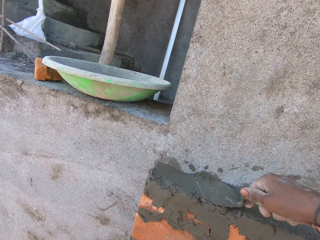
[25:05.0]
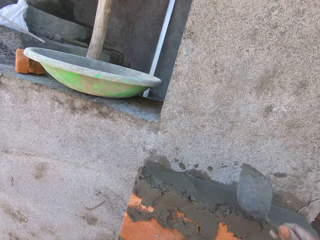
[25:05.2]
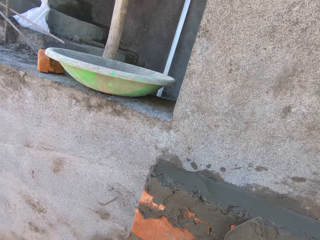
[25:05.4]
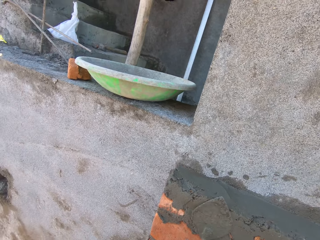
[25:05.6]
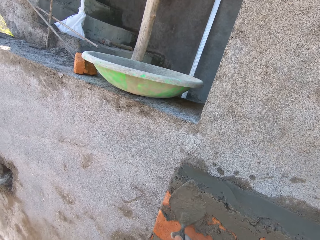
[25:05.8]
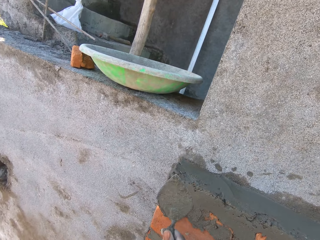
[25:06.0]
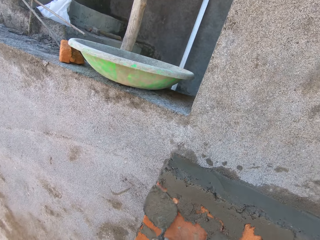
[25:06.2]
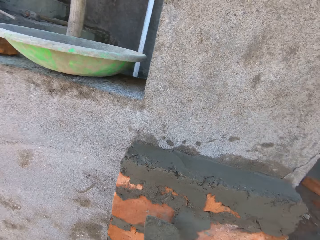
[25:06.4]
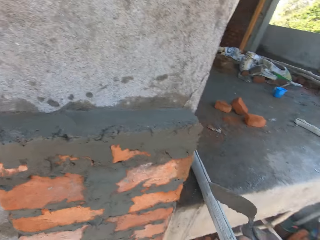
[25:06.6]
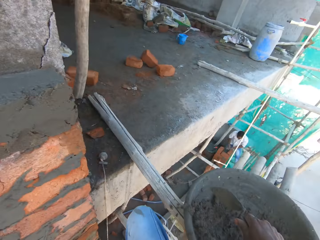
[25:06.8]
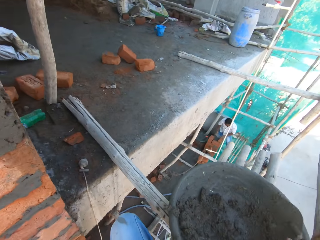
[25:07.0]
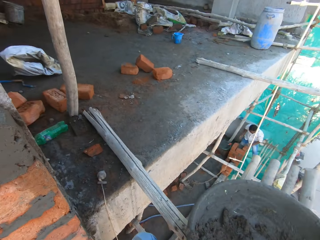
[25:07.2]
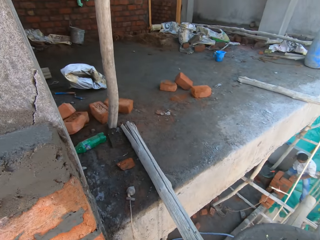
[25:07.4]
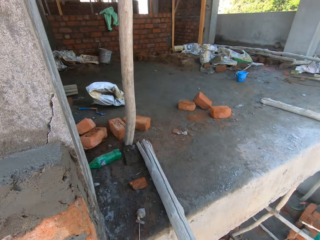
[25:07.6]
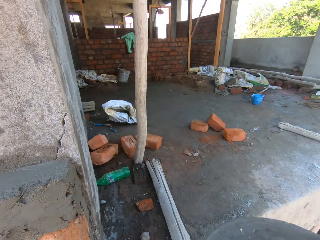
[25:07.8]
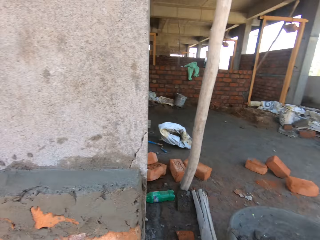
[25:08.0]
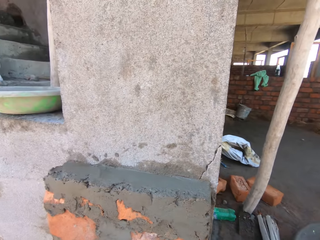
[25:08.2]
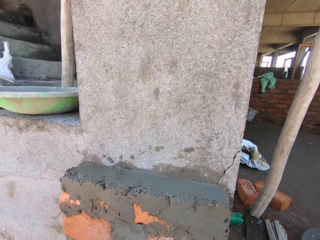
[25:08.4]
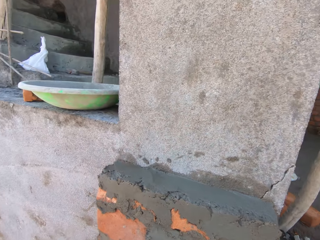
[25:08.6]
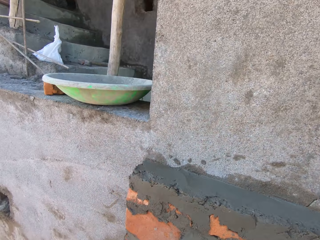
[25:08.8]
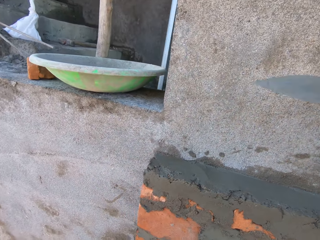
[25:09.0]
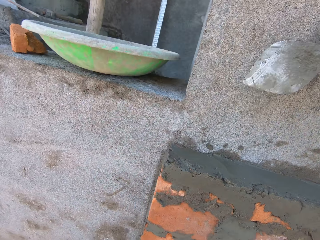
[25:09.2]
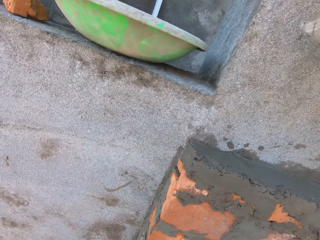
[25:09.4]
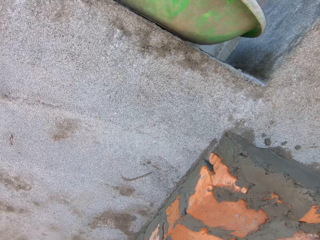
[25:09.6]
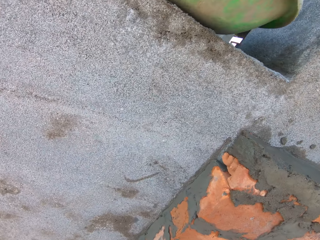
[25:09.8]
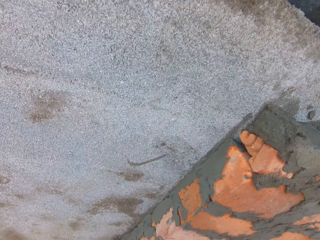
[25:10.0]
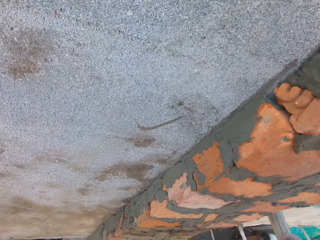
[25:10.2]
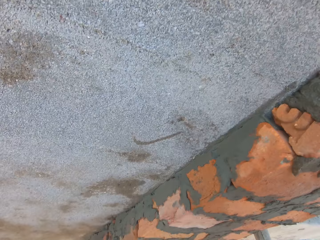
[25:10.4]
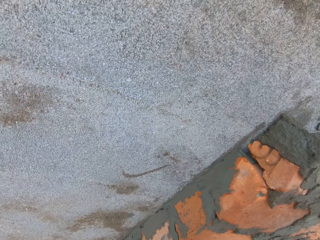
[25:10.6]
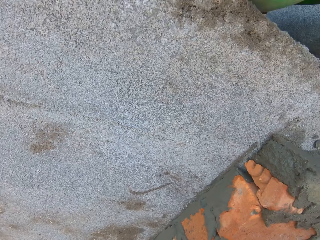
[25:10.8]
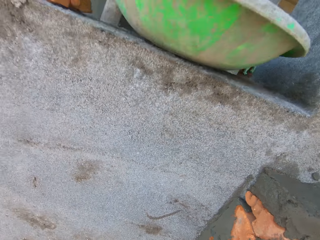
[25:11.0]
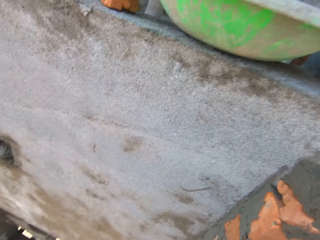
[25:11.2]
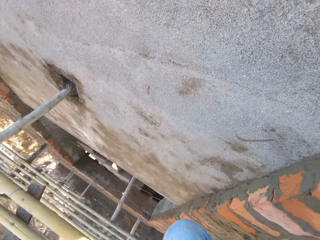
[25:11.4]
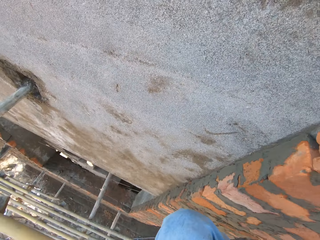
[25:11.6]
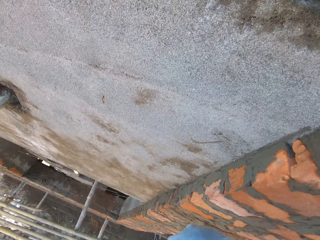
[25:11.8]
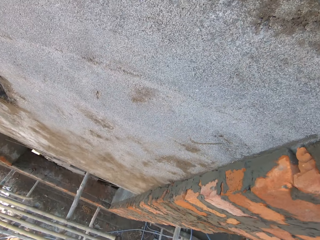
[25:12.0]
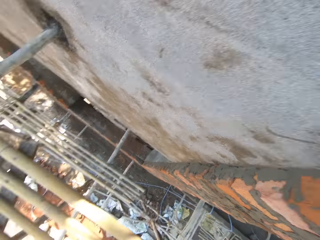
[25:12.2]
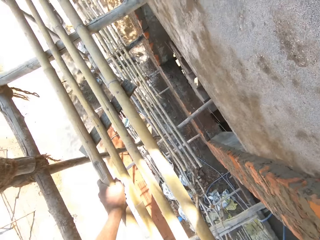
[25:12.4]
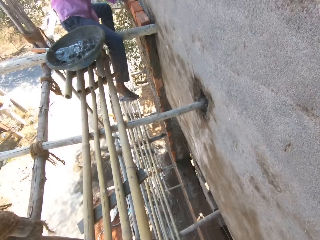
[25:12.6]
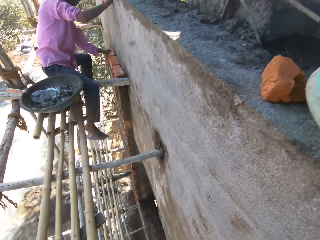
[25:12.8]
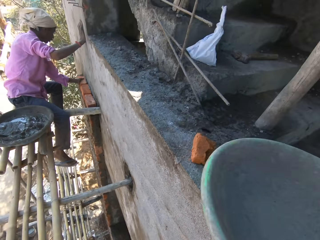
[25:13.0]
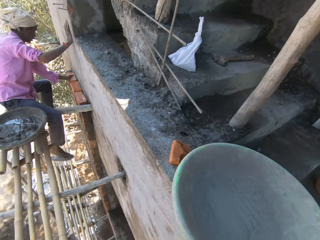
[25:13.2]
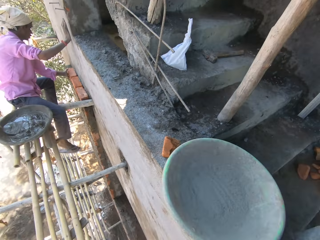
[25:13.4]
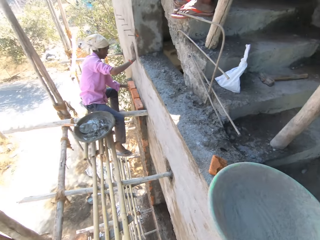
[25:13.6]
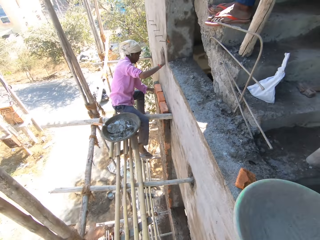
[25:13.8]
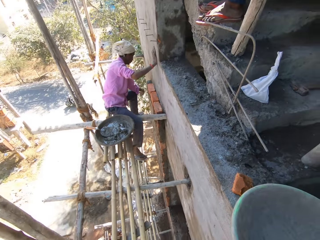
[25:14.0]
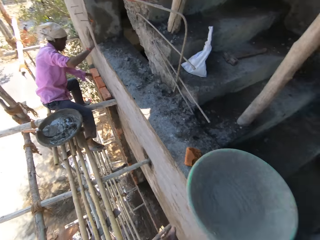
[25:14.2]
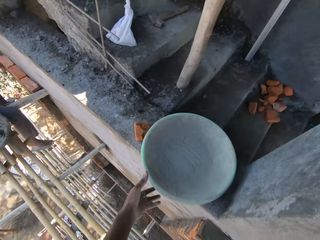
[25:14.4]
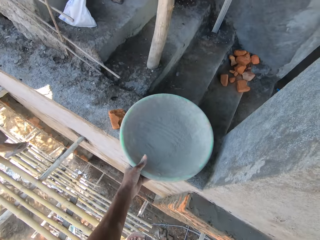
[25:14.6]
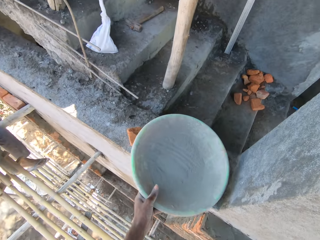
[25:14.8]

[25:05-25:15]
The camera wearer stirs concrete in the bowl with the trowel in his right hand. He drops the bowl of concrete on the floor of the building with his hands. He interacts with the man.

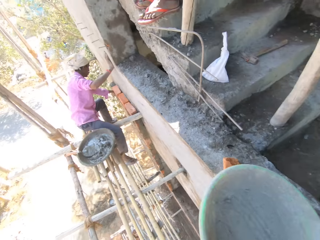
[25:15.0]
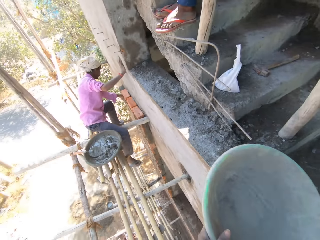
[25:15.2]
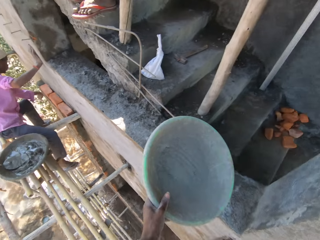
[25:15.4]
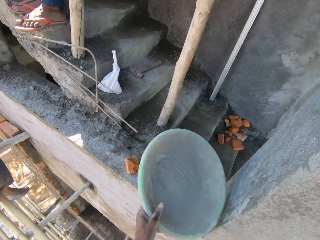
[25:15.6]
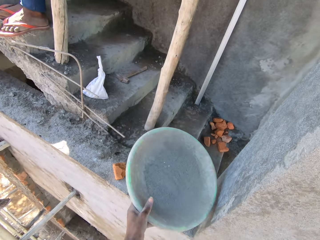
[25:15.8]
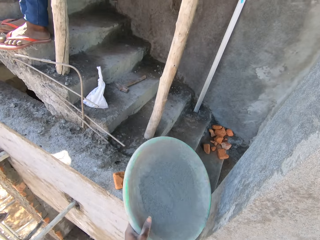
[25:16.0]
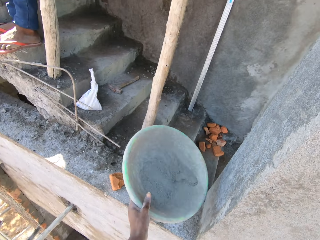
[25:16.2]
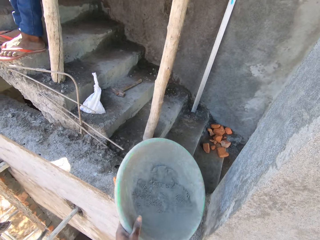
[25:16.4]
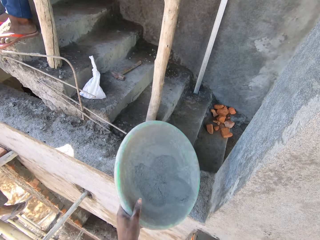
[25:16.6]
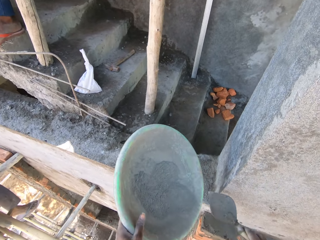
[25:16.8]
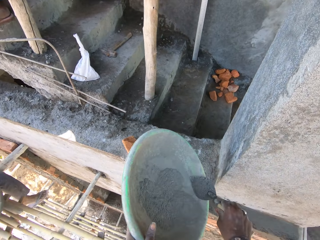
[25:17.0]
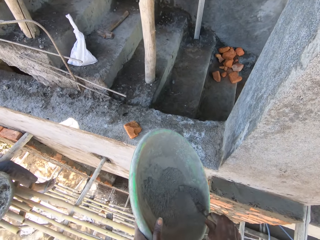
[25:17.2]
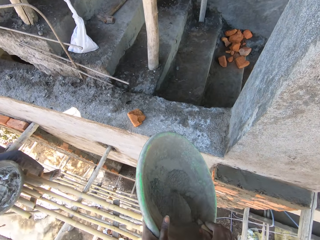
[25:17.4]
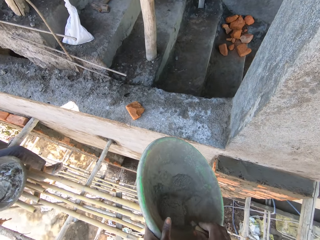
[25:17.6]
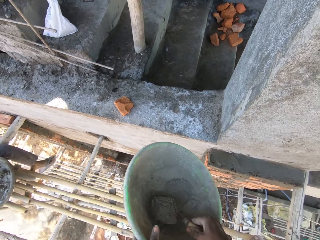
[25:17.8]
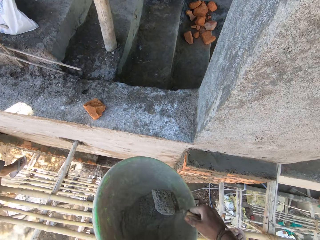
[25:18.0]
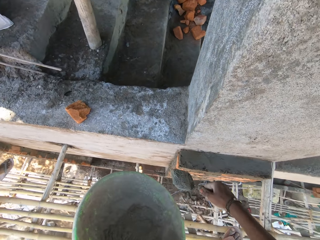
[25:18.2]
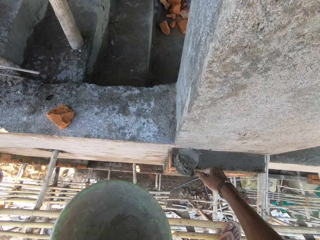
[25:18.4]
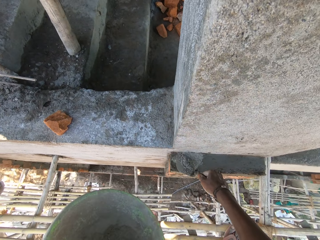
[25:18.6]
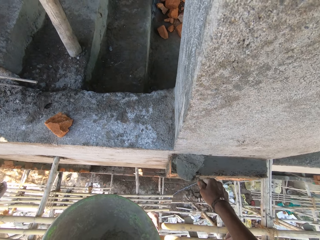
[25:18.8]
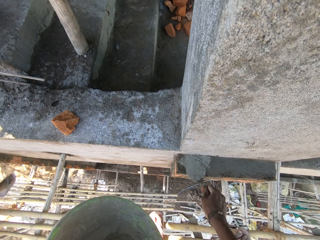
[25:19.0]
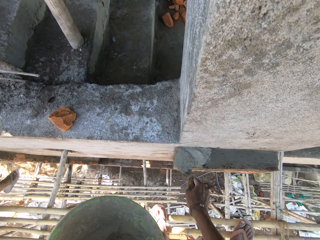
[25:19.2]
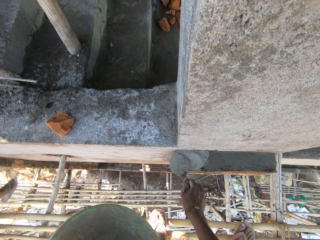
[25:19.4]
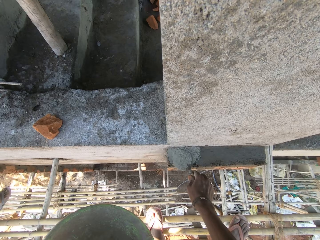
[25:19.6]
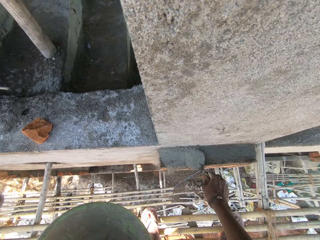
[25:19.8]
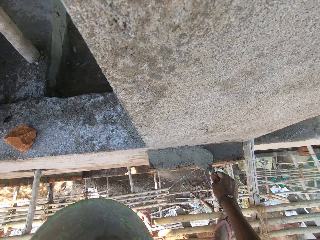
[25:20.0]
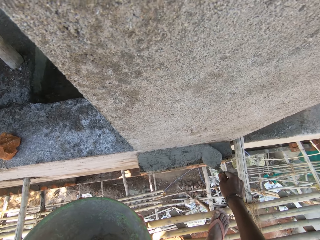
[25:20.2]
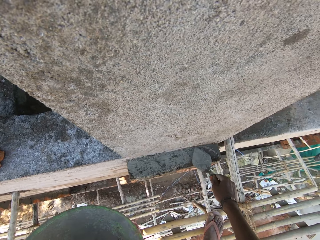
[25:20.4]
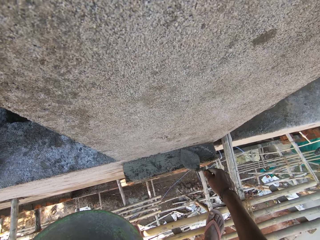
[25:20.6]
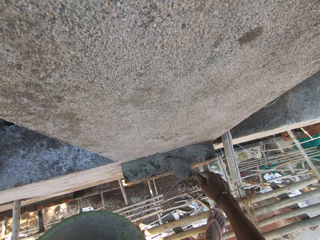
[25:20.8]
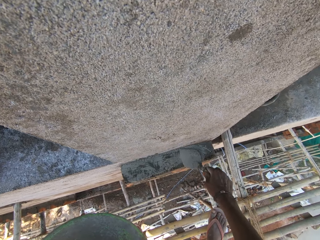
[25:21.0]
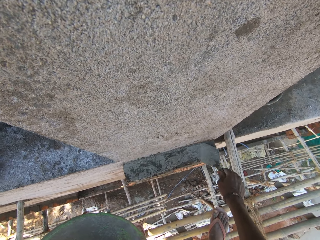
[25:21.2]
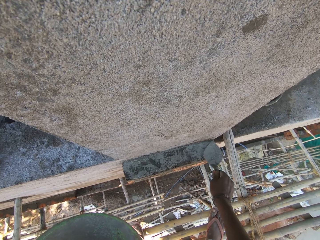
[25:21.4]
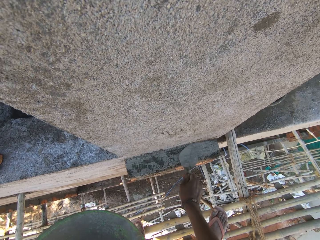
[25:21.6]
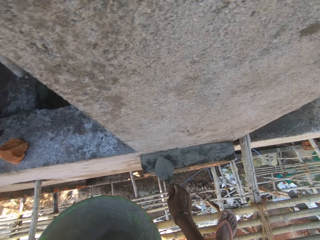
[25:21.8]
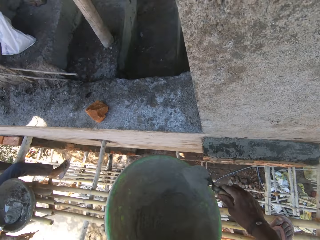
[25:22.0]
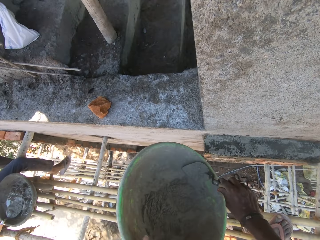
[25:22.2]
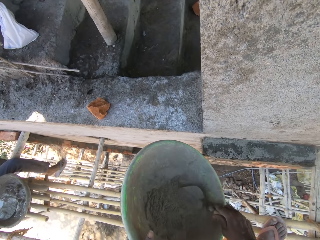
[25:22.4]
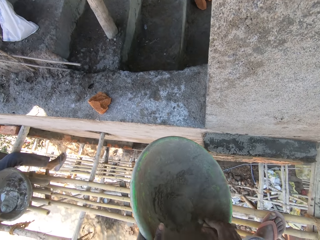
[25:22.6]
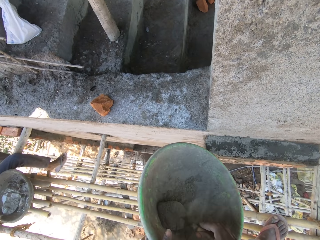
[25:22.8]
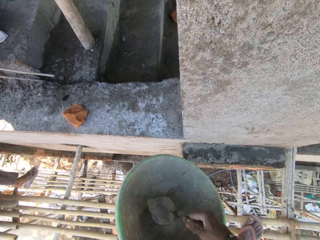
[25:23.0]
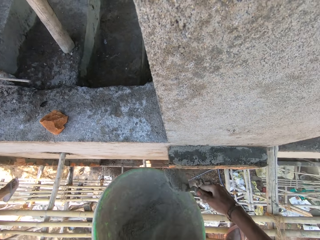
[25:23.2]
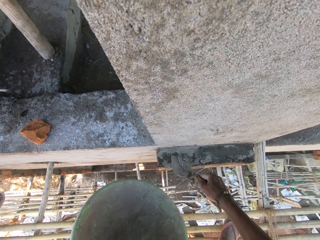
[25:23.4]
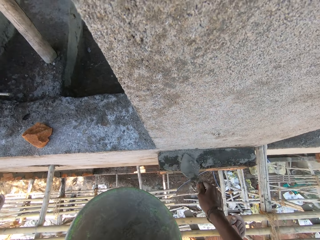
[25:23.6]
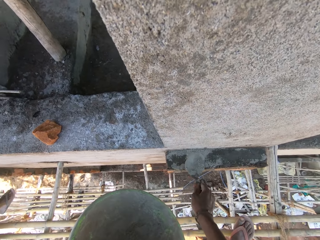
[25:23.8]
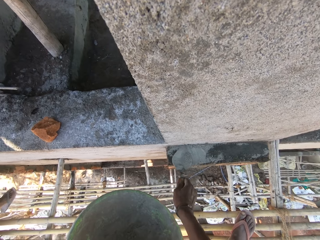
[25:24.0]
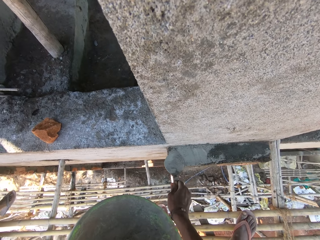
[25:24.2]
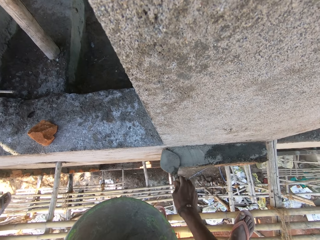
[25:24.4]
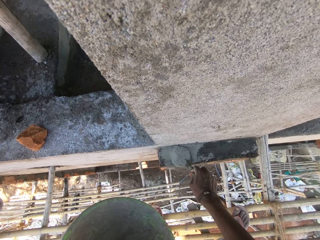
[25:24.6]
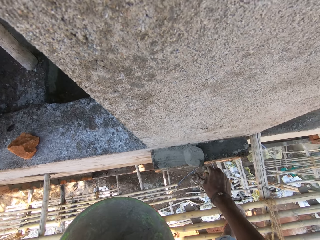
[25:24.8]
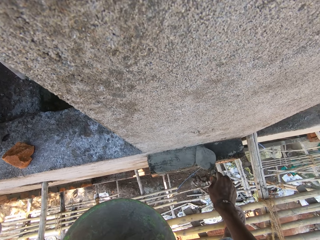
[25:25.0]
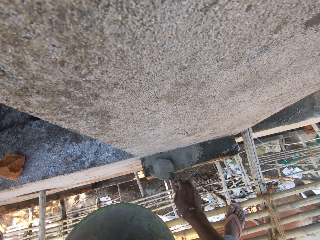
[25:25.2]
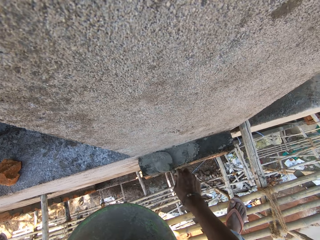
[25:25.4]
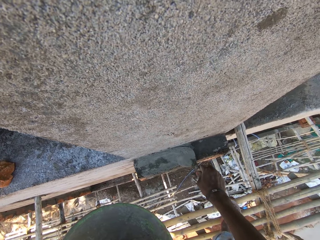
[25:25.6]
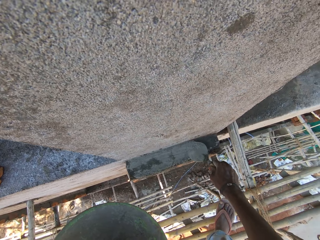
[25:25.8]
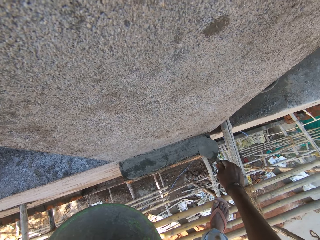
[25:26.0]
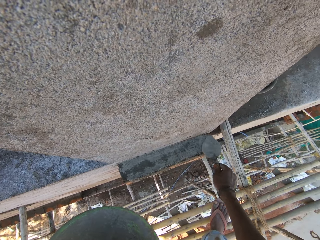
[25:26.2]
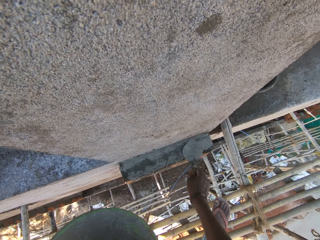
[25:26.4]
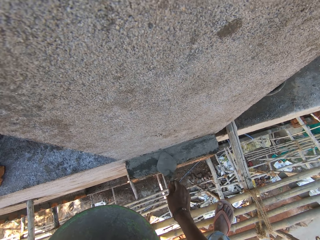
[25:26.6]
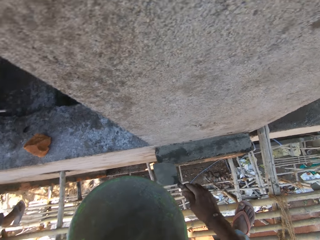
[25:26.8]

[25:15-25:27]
The camera wearer picks up a bowl of cement from the floor of the building. He hits the bowl on the wall with his left hand. He takes cement from the bowl in his left hand with the trowel in his right hand. He pours cement on the concrete on the red bricks on the wall with the trowel in his right hand. He smoothens the cement on the concrete on the red bricks on the wall with the trowel in his right hand. He takes cement from the bowl in his left hand with the trowel in his right hand. He pours cement on the concrete on the red bricks on the wall with the trowel in his right hand. He smoothens the cement on the concrete on the red bricks on the wall with the trowel in his right hand.
